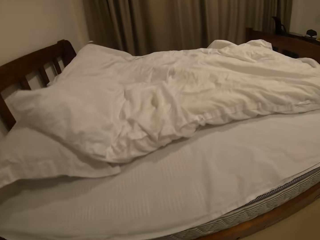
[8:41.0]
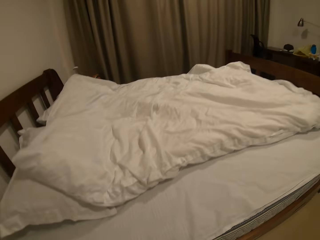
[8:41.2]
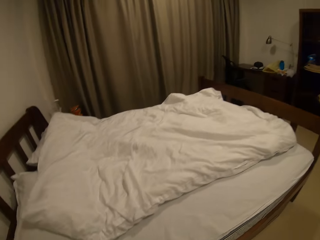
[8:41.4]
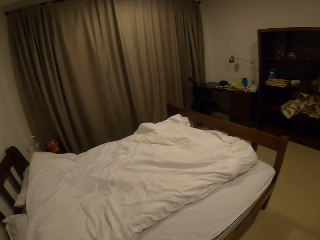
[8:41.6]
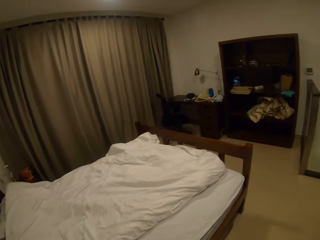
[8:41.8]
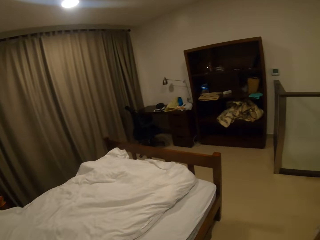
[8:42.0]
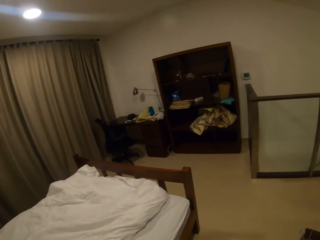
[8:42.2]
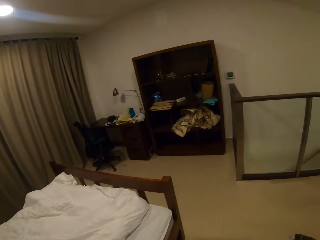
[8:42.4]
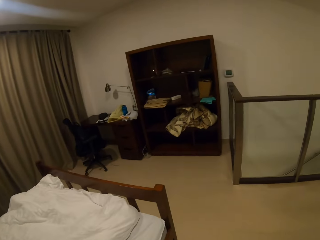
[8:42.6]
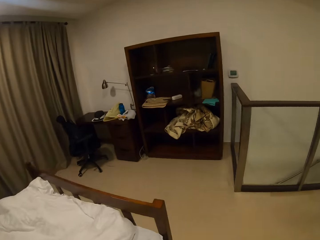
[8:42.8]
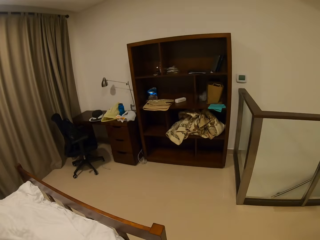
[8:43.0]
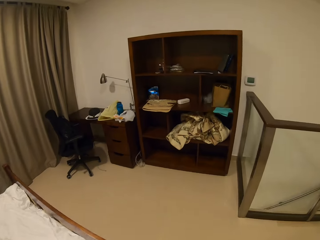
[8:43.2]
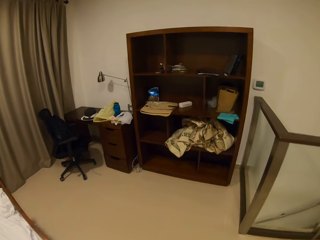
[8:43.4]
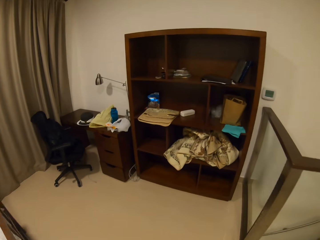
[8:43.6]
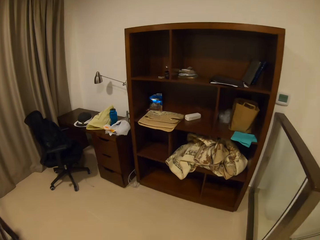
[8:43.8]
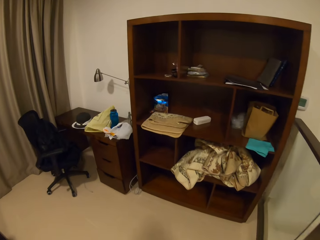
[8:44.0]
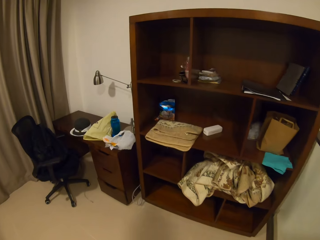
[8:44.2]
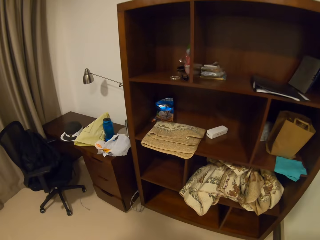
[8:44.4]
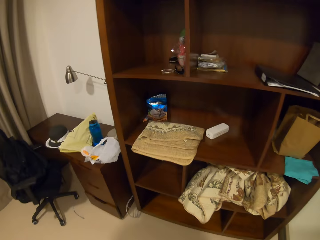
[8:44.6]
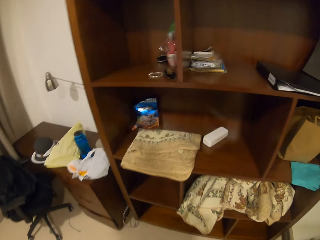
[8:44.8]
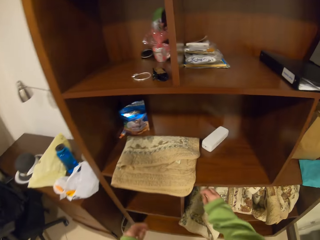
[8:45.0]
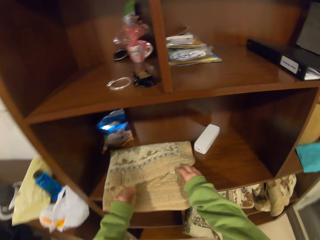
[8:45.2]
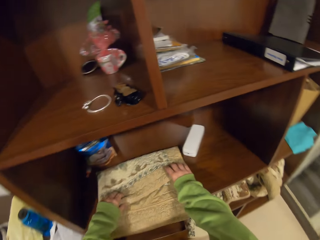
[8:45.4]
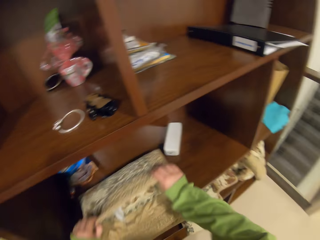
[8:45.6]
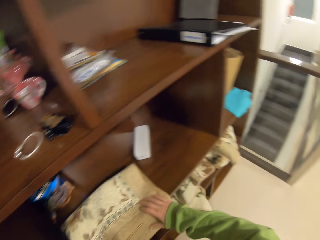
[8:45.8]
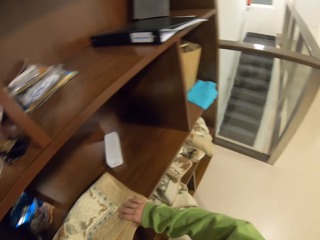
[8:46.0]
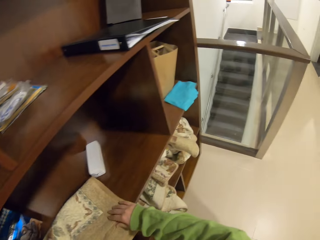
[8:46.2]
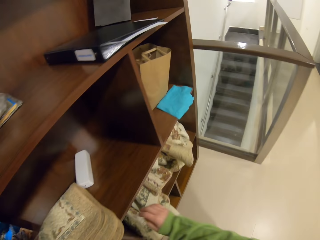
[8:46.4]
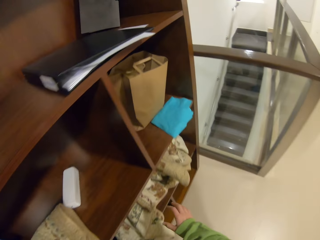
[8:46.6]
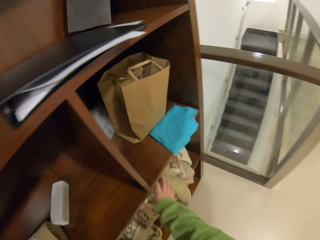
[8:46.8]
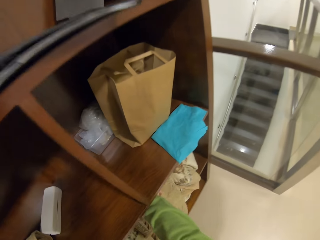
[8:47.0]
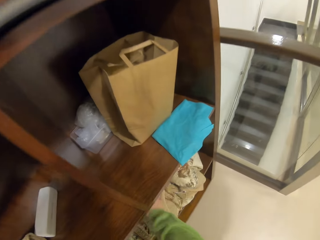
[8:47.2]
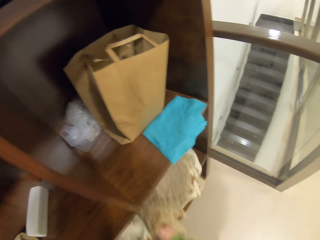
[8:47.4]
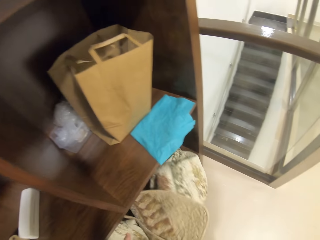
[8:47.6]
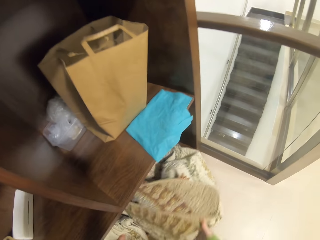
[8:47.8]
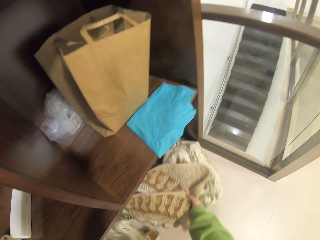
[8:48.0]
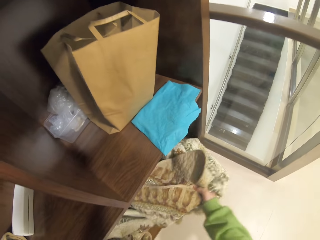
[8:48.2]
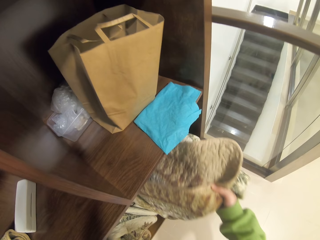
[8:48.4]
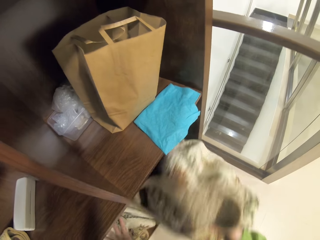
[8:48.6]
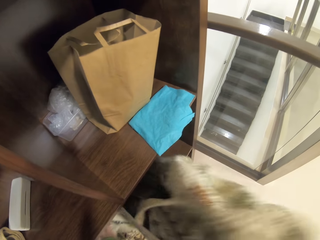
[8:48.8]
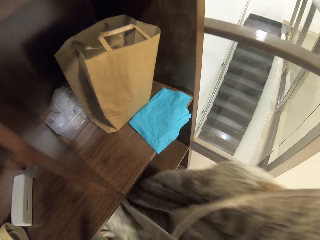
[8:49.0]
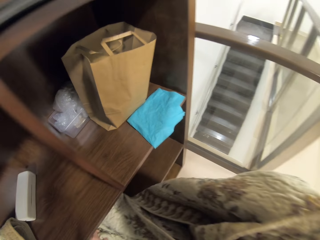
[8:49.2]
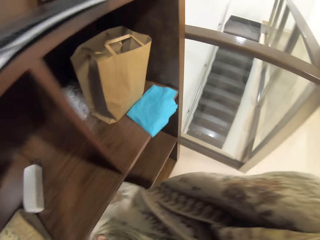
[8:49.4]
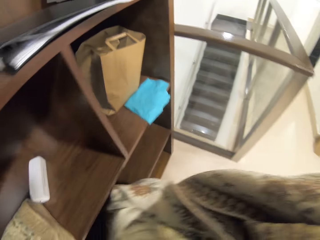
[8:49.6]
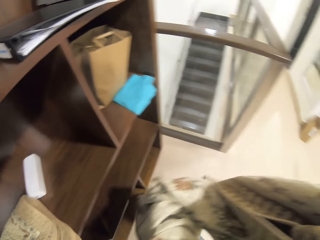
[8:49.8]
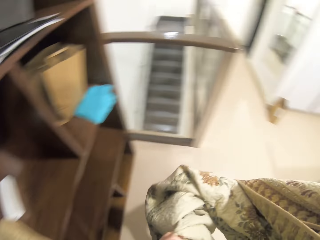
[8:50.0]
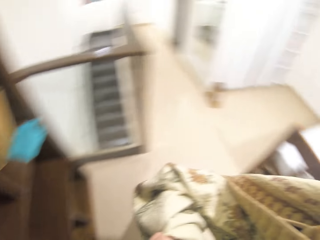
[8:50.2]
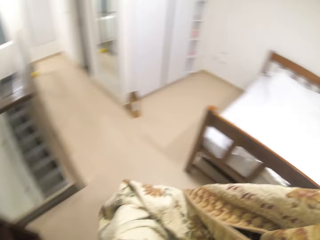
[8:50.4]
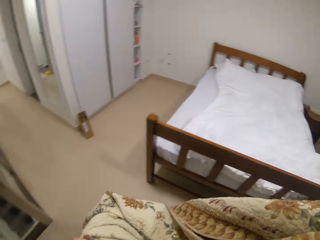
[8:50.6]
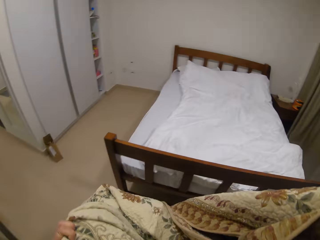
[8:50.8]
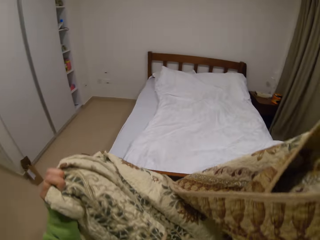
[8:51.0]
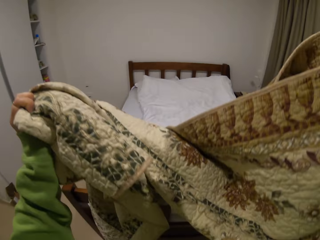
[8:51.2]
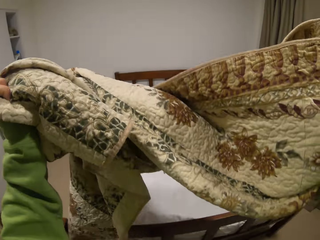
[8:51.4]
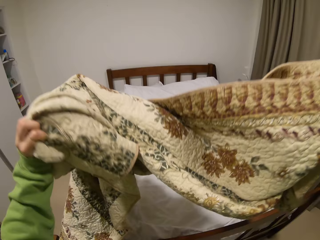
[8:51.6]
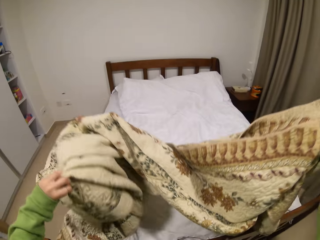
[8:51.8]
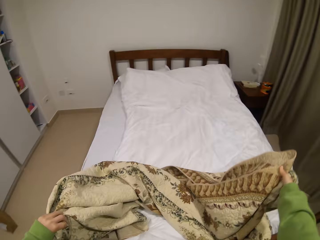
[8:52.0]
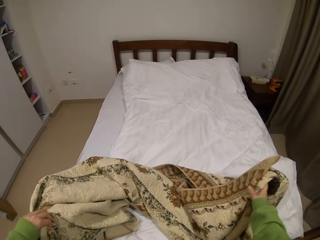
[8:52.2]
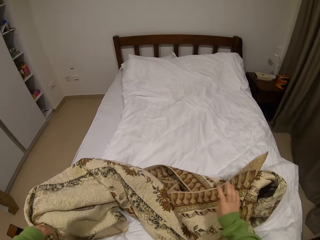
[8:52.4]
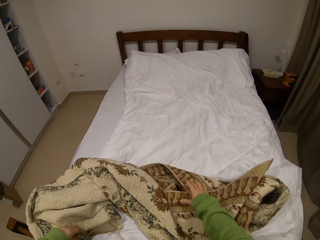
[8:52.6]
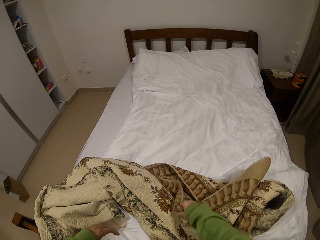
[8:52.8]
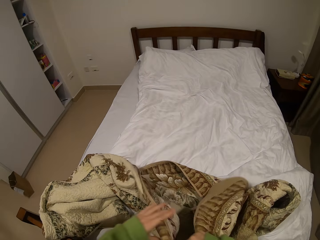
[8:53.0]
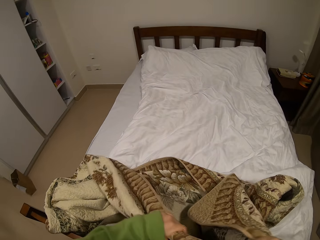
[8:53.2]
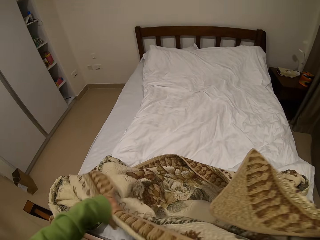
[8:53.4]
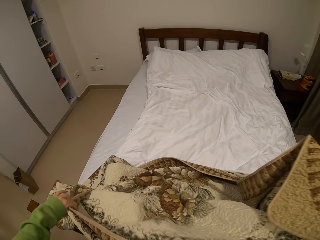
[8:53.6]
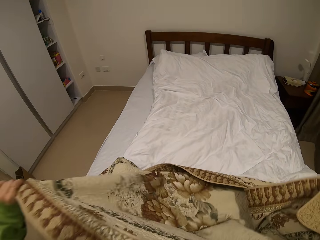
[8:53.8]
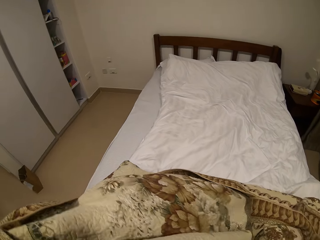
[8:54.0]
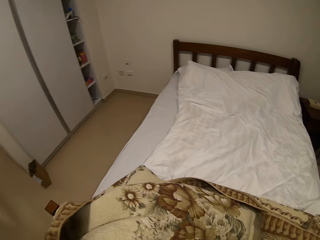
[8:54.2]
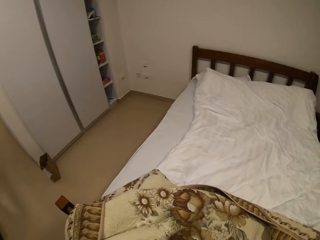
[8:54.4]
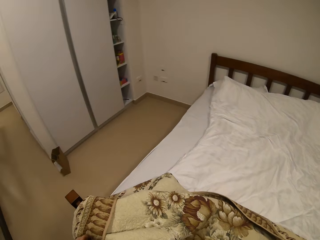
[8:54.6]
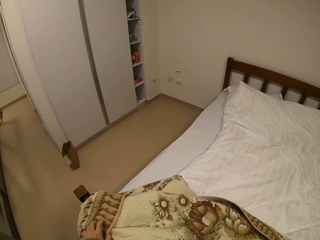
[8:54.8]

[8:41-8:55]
The camera wearer closes the drawer. They walk towards the shelf. They take the cover. They take the blanket. They walk towards the bed. They put the blanket on the bed.

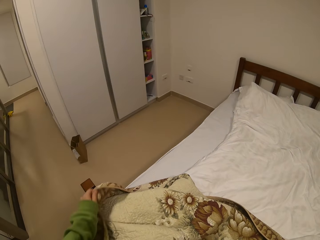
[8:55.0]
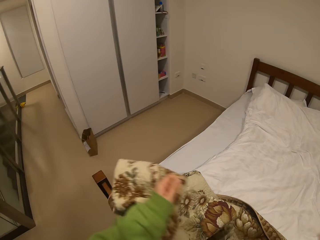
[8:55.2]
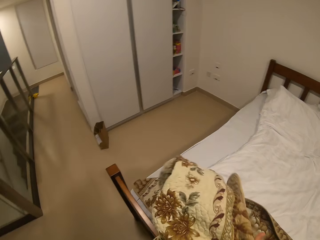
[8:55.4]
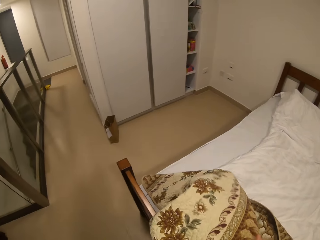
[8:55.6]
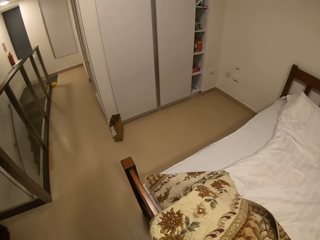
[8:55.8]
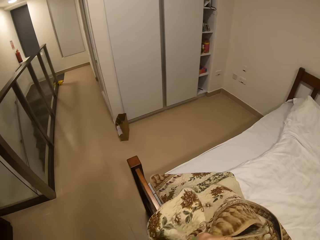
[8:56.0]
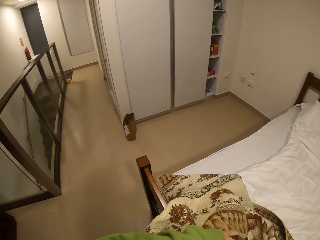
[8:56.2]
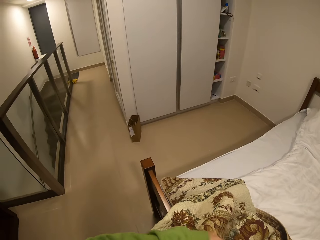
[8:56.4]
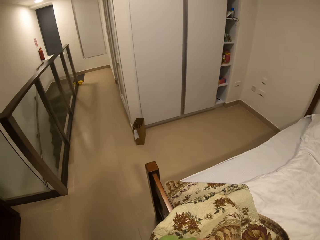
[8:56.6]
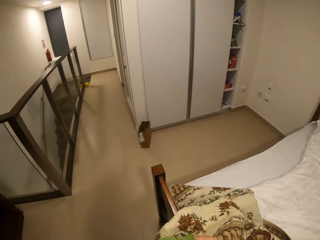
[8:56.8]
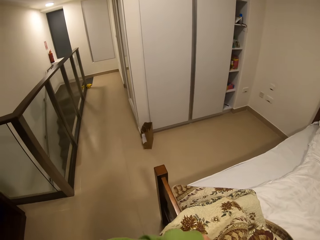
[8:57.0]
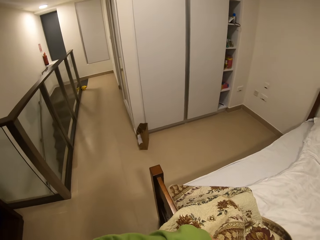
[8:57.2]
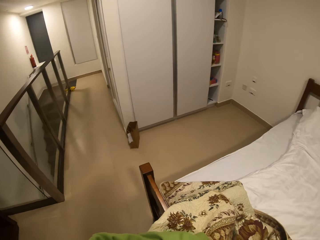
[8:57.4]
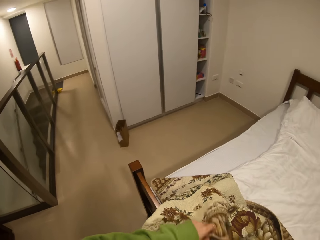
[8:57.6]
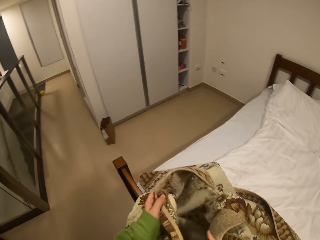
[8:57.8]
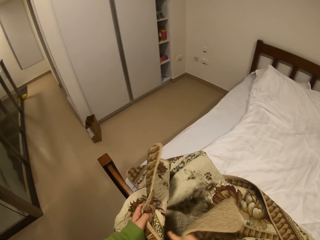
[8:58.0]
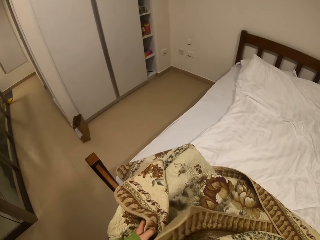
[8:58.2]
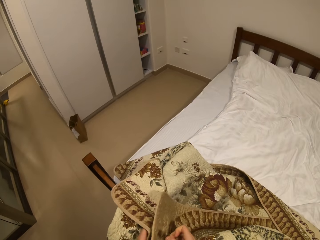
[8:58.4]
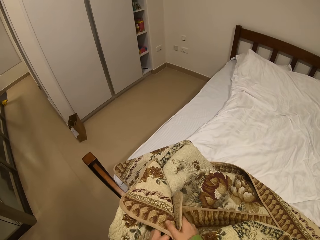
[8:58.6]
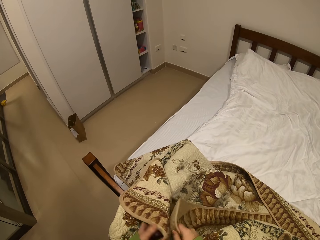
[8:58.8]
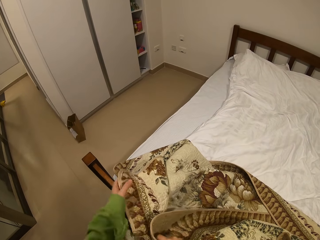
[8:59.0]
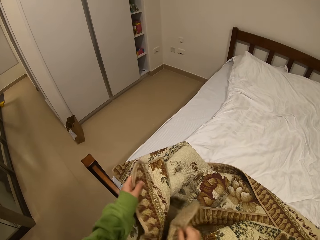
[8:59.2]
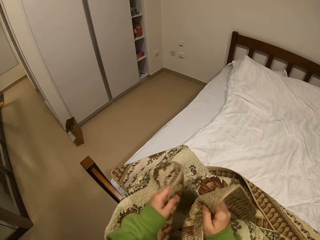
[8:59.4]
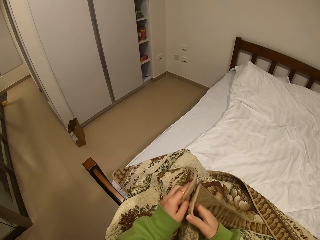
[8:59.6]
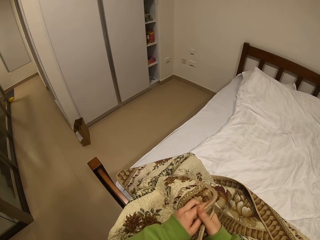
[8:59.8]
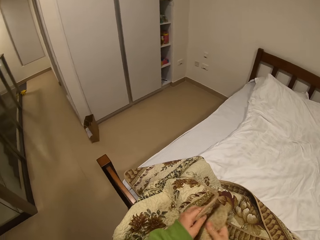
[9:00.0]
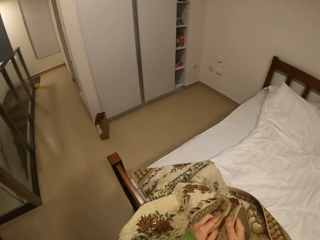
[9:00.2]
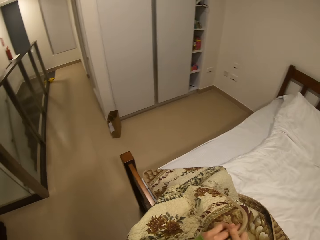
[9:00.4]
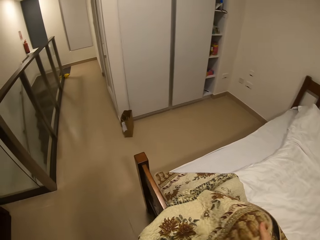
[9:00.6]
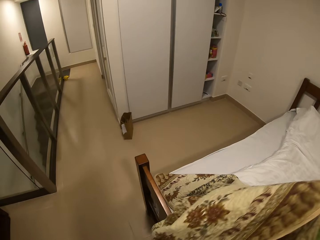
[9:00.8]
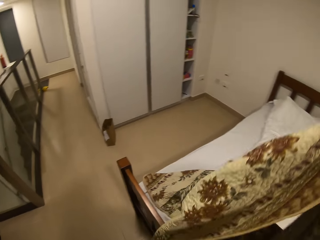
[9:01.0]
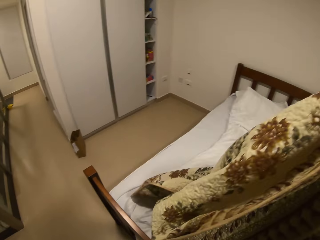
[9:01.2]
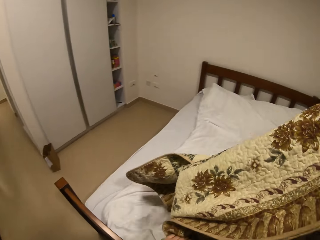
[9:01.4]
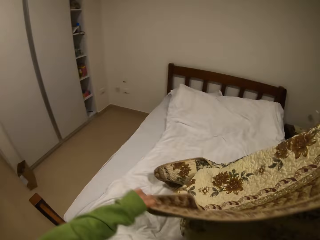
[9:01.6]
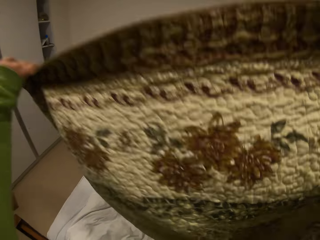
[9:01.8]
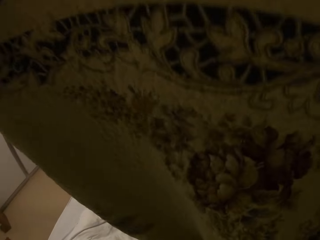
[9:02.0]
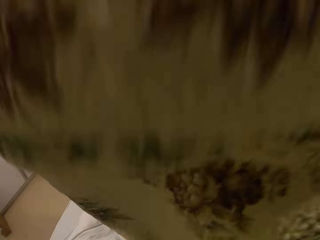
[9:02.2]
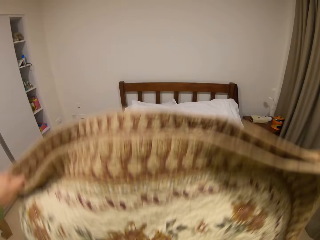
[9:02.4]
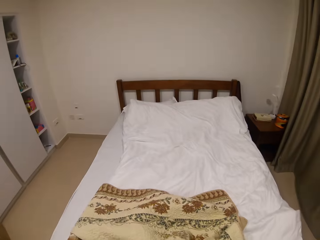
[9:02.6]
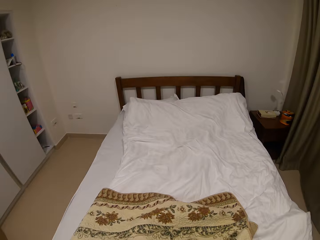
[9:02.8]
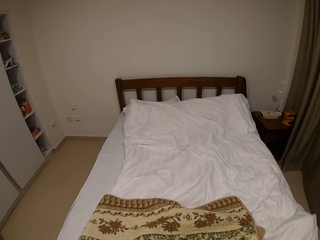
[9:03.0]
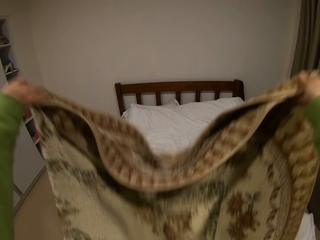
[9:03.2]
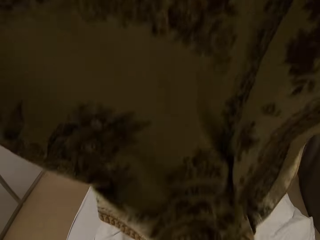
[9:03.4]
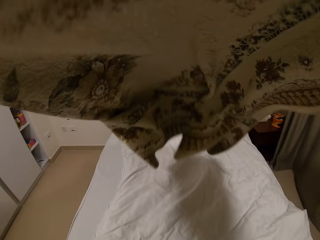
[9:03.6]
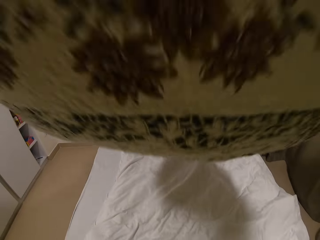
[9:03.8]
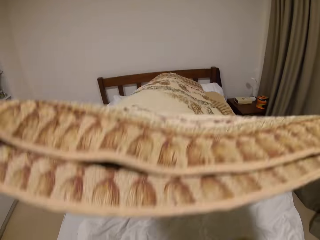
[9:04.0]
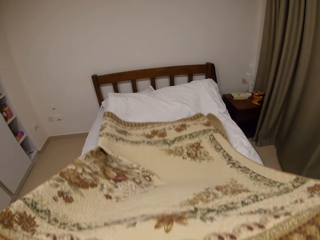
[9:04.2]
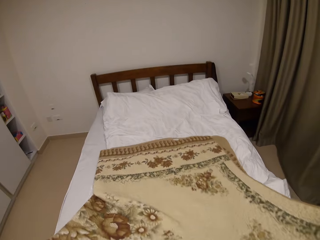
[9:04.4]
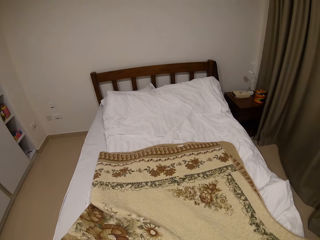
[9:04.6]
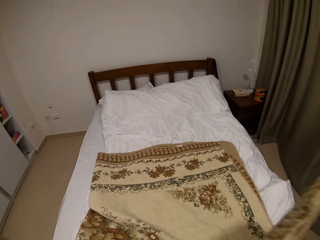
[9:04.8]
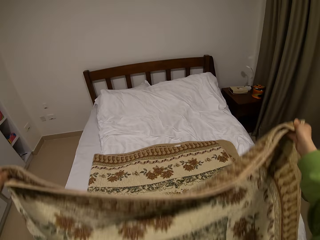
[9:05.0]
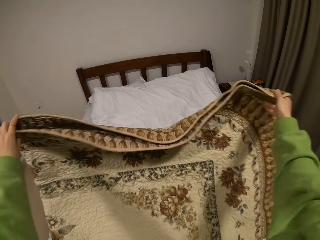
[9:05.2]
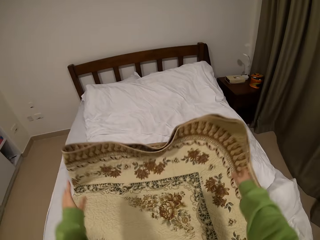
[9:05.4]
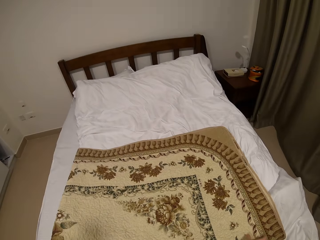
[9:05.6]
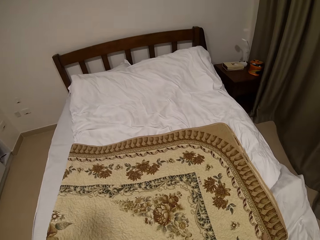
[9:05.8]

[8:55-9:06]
The camera wearer folds the blanket.
